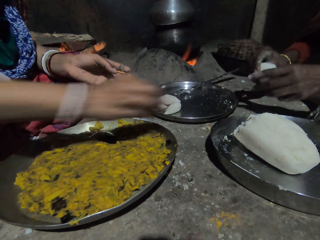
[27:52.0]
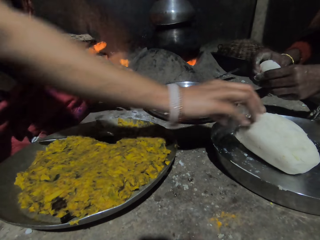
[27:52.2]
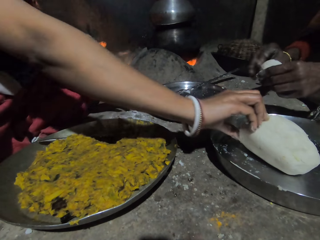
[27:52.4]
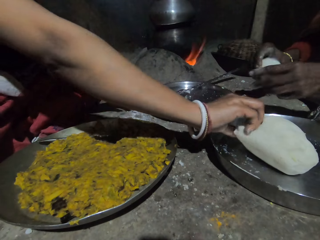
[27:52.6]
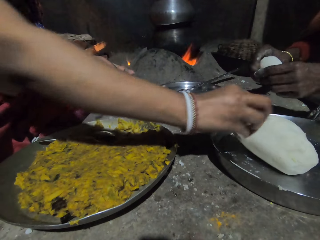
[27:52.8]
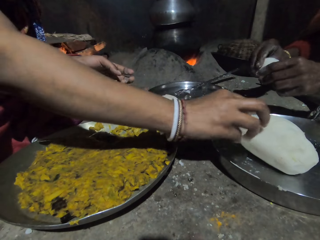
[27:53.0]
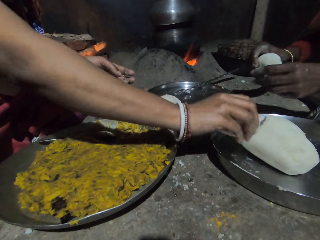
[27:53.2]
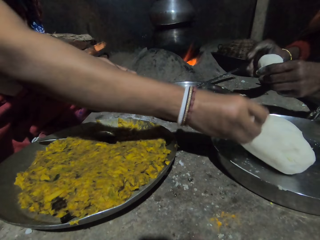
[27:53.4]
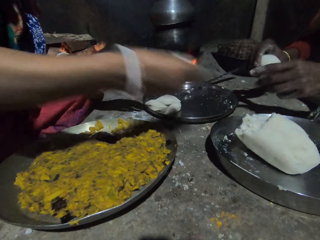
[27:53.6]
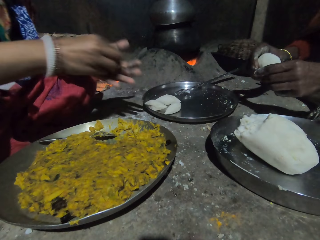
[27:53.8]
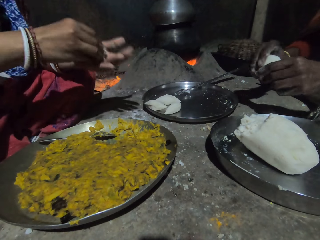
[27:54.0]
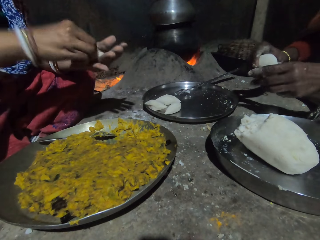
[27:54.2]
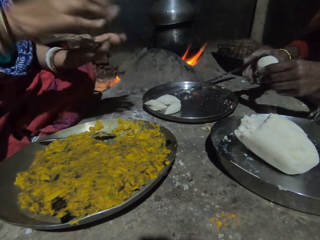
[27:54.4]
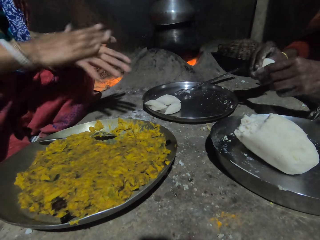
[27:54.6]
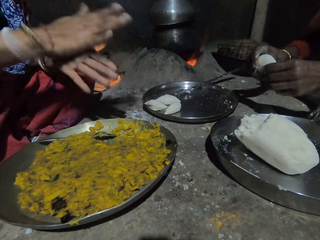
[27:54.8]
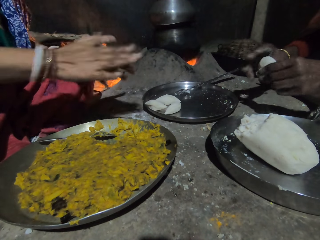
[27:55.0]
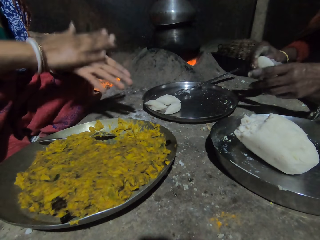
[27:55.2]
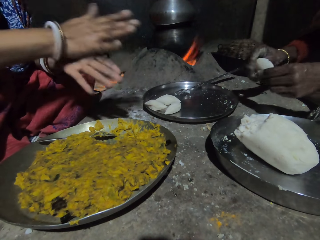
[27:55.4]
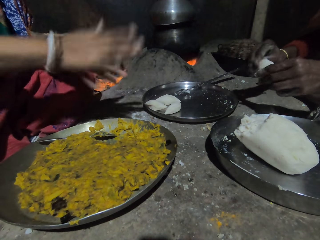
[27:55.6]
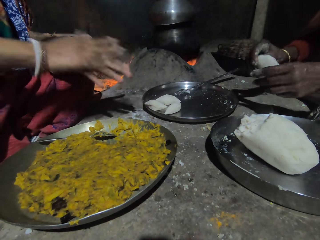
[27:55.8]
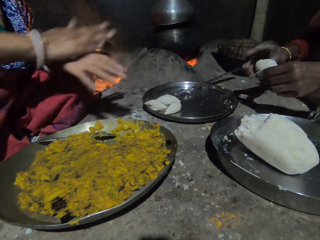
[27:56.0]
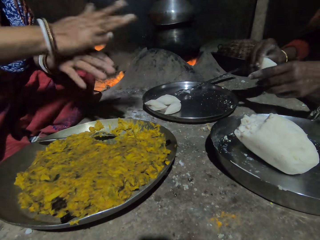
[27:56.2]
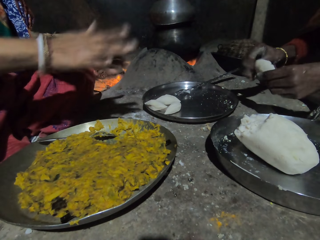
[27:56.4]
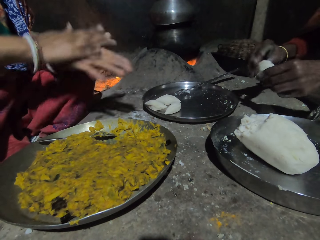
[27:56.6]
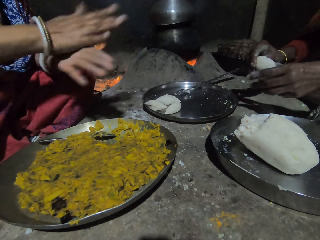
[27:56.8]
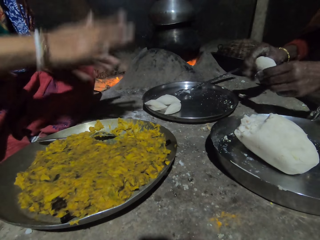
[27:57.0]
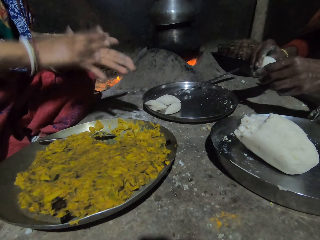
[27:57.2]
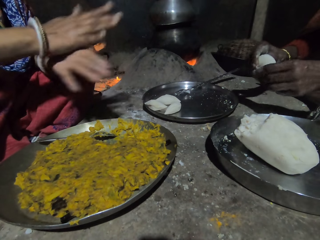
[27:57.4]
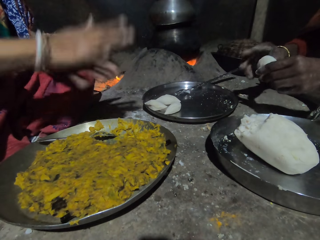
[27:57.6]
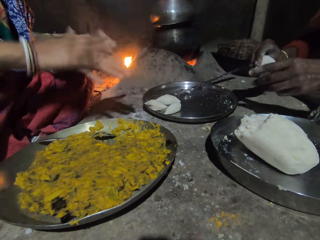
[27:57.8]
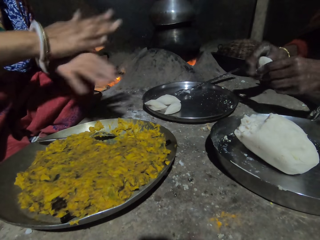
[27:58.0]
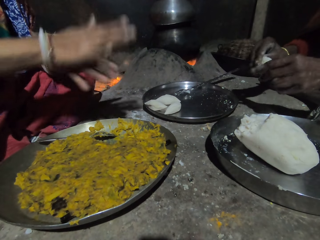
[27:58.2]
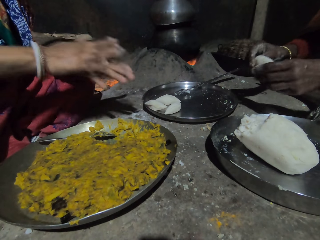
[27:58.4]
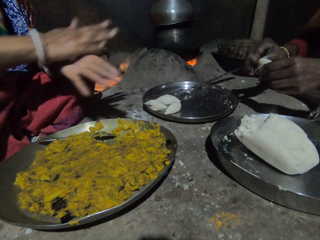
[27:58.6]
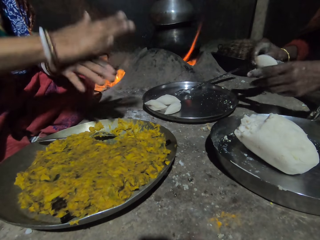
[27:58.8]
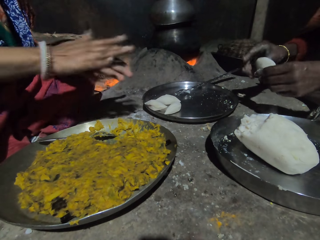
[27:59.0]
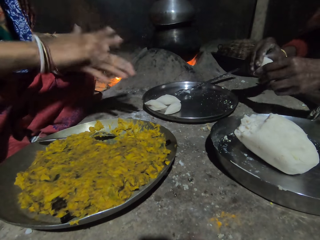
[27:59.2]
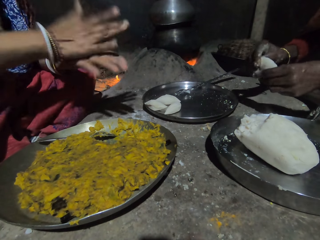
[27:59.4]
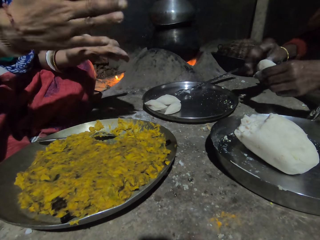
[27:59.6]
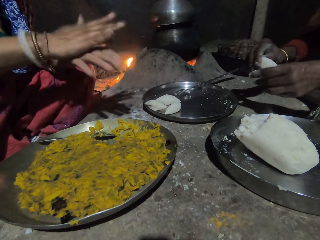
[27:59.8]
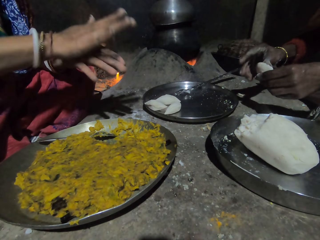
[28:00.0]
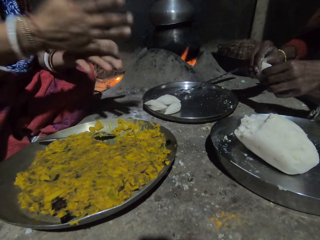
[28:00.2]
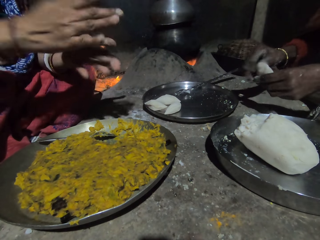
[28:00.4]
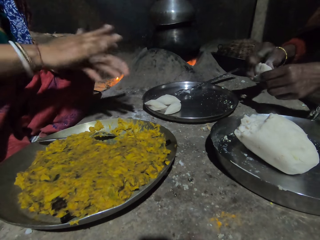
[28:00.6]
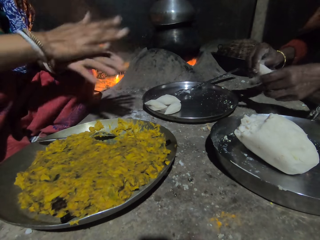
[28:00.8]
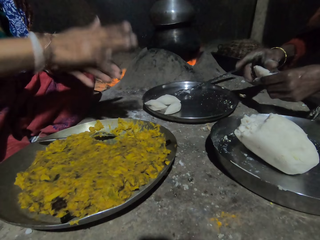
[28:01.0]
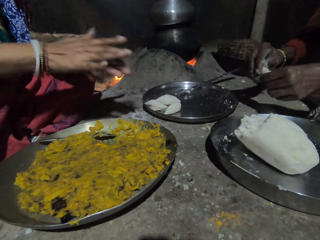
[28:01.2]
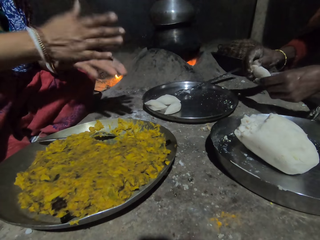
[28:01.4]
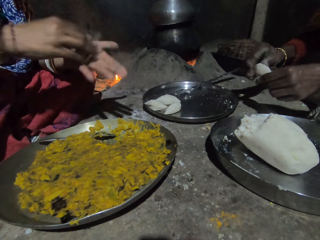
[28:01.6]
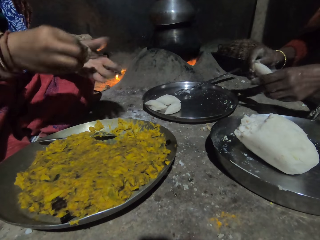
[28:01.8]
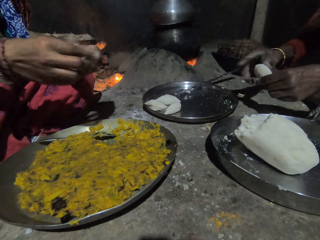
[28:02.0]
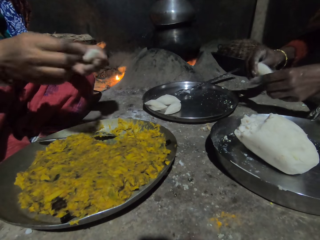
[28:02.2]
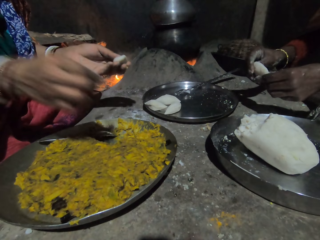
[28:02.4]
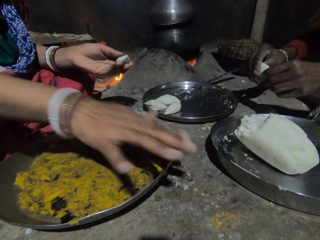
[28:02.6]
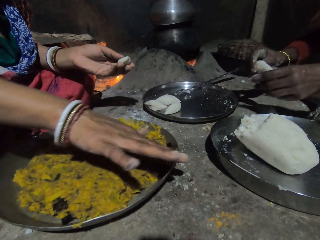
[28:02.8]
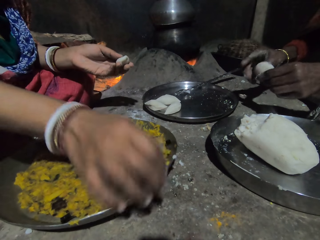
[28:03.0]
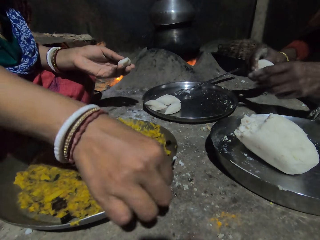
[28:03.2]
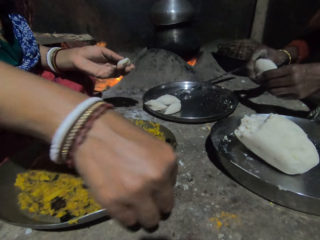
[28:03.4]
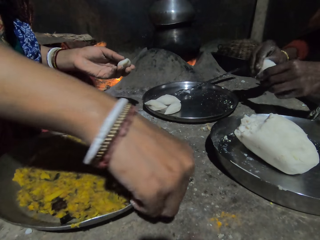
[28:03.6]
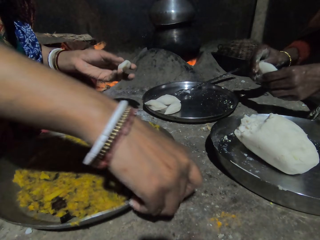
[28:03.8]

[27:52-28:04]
A person scoops the dough with her hands and rolls the dough on her hands.

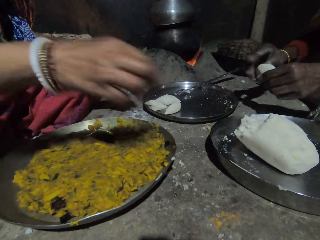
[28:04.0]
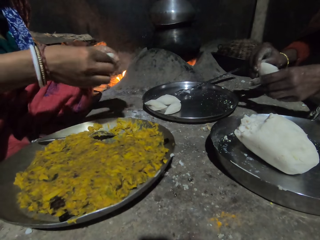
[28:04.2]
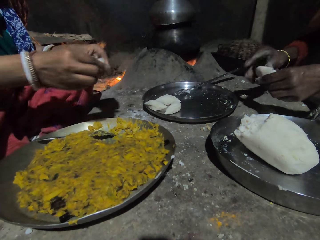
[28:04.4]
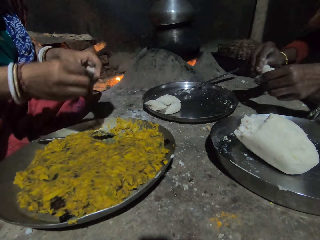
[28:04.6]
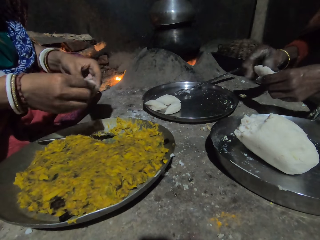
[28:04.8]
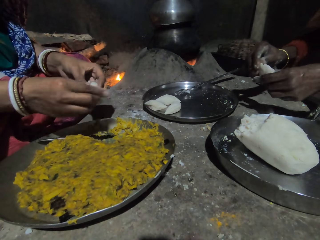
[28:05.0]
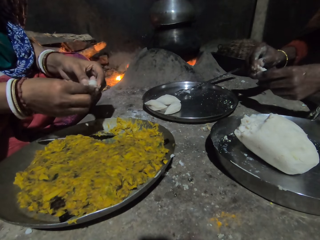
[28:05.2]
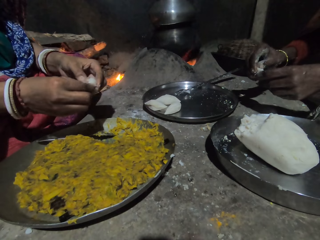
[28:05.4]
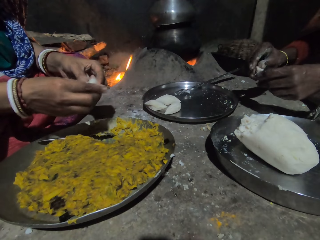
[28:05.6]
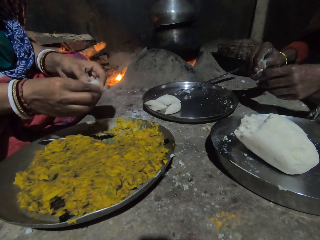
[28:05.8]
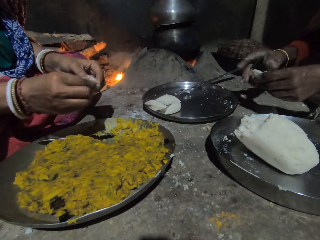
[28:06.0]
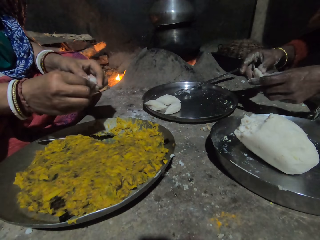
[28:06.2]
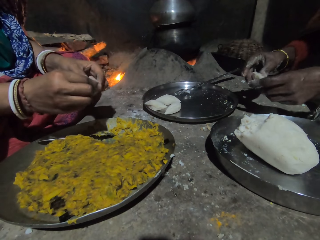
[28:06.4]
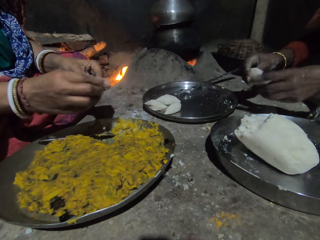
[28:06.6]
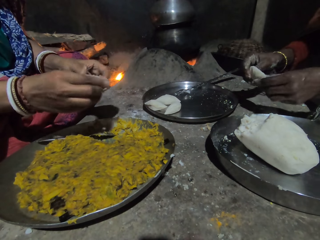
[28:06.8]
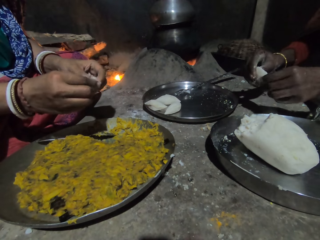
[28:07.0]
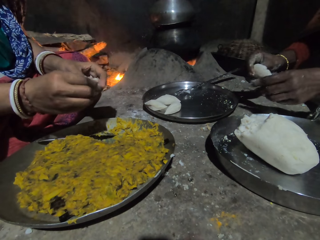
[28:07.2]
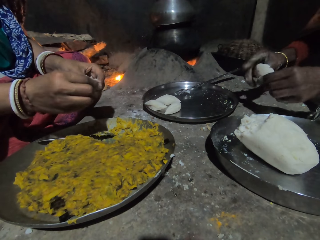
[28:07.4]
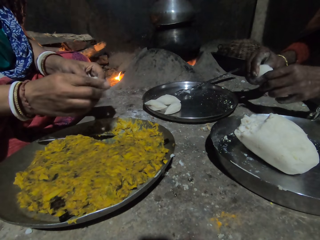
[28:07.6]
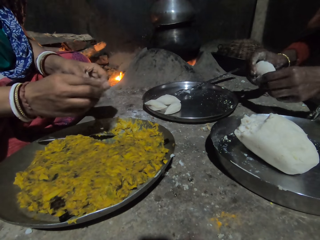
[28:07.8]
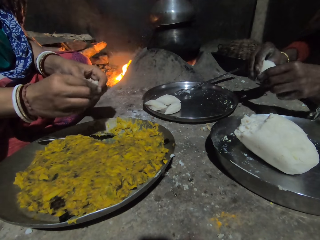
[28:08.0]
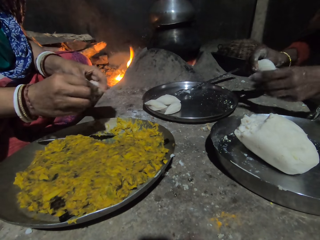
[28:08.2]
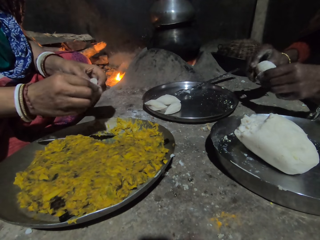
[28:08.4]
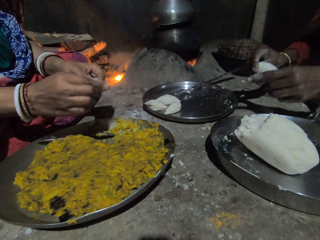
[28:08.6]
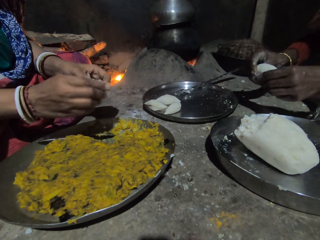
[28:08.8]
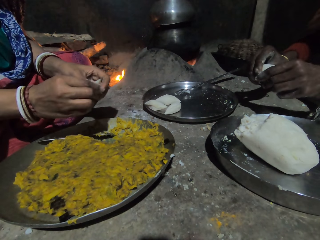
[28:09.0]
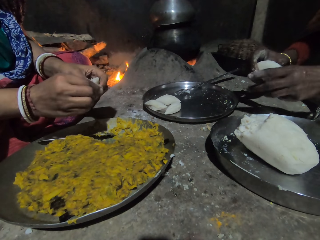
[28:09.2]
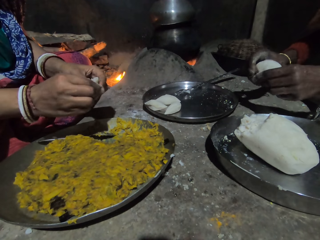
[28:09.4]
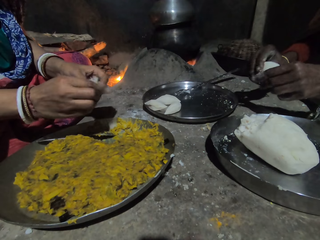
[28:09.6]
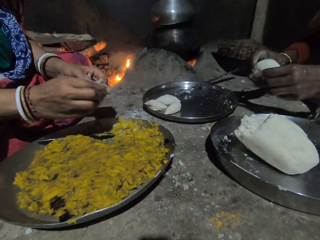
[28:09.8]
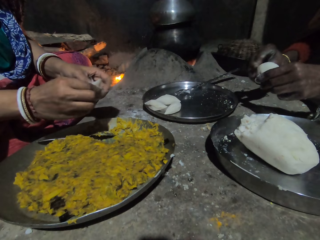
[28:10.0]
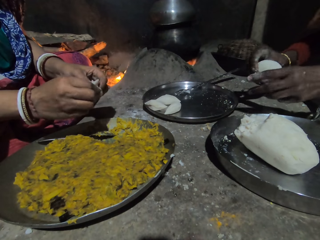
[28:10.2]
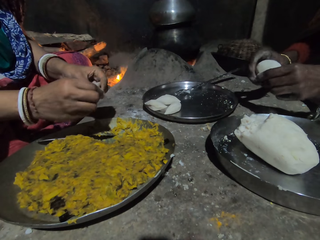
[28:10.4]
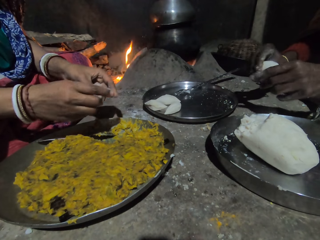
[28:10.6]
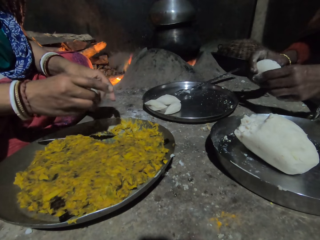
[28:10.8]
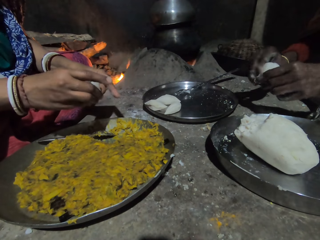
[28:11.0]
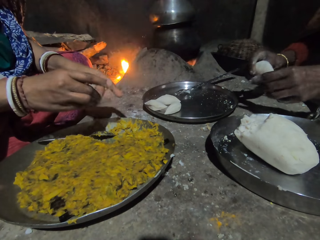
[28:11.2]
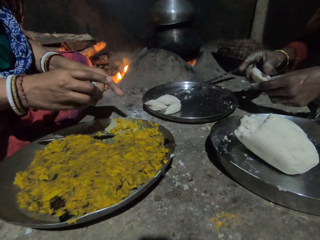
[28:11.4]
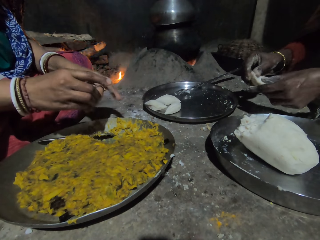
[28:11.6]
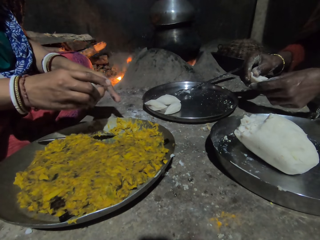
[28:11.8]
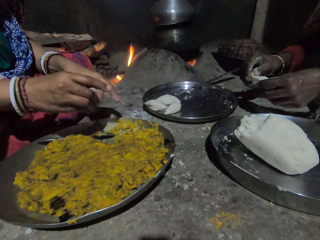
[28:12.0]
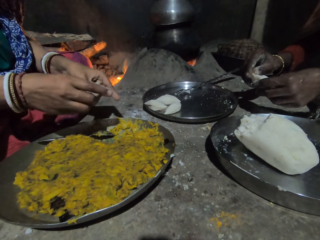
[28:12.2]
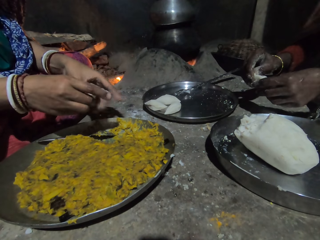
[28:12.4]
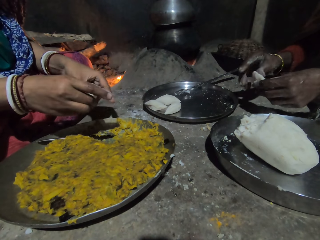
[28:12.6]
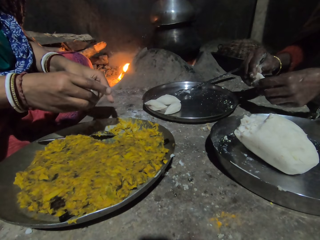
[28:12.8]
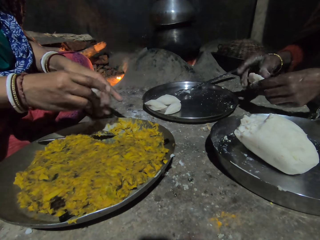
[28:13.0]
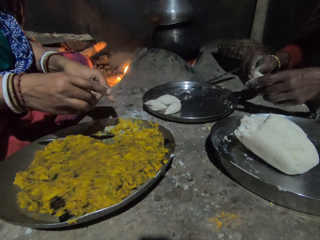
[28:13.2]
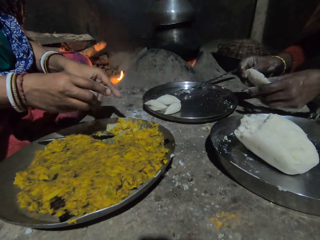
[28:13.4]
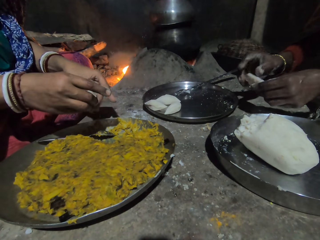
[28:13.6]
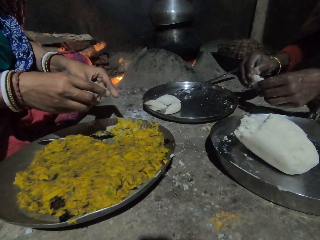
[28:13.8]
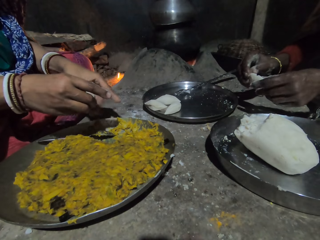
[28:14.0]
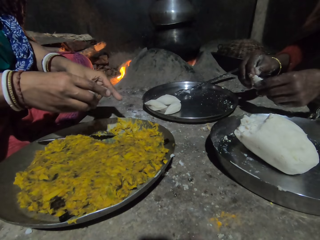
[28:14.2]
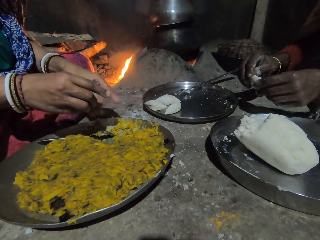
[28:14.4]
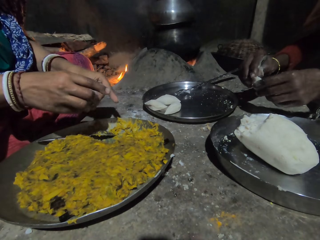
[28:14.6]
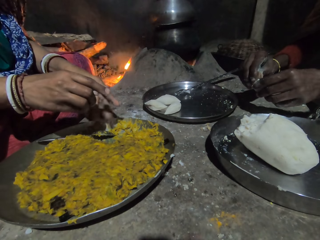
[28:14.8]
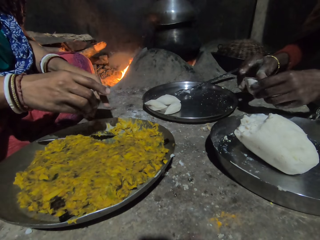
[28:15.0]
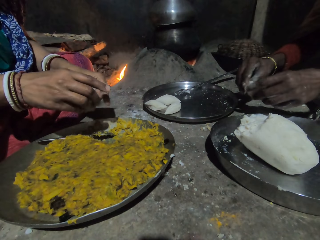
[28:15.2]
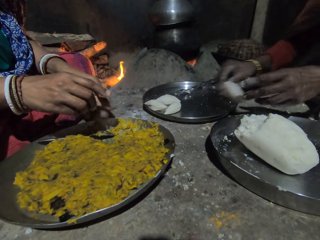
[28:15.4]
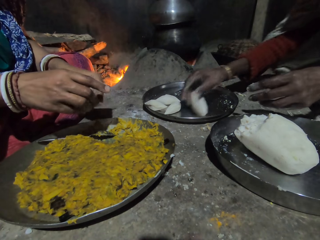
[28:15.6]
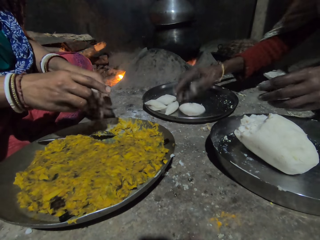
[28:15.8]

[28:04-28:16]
A person moulds the dough into a circular shape.
